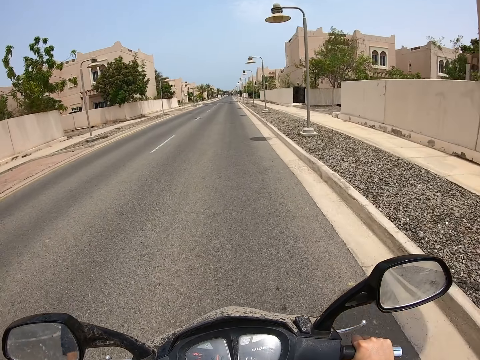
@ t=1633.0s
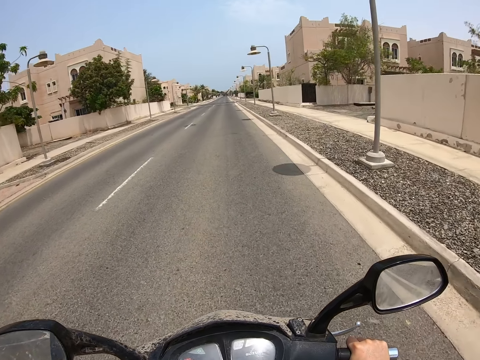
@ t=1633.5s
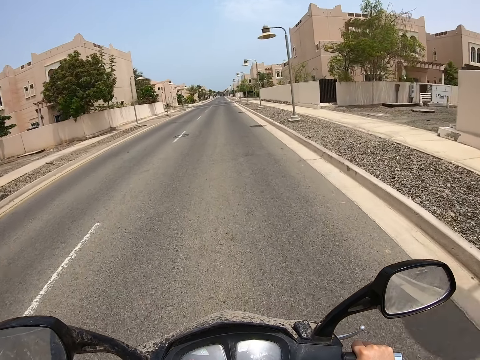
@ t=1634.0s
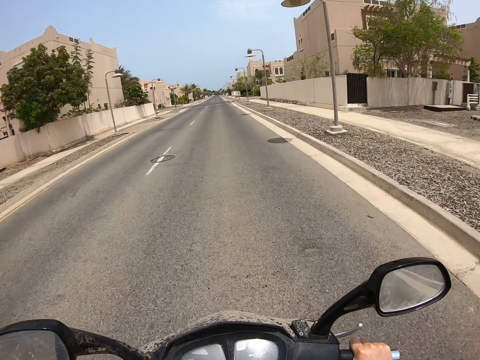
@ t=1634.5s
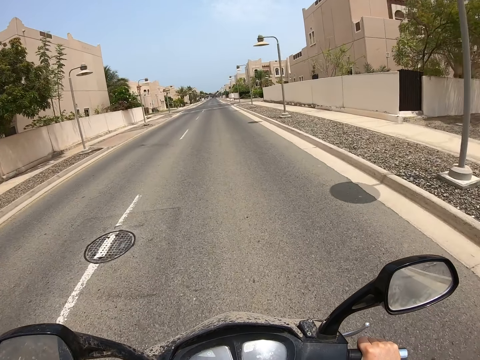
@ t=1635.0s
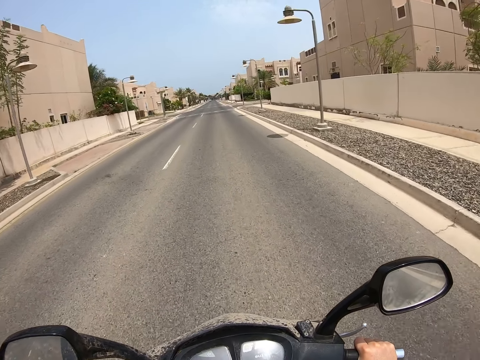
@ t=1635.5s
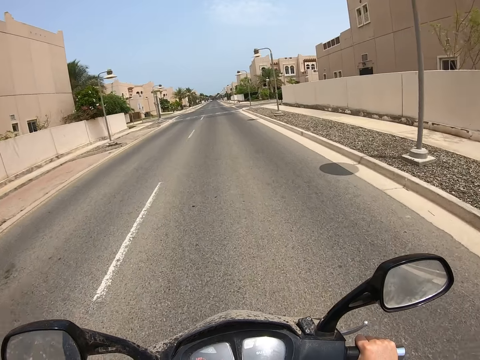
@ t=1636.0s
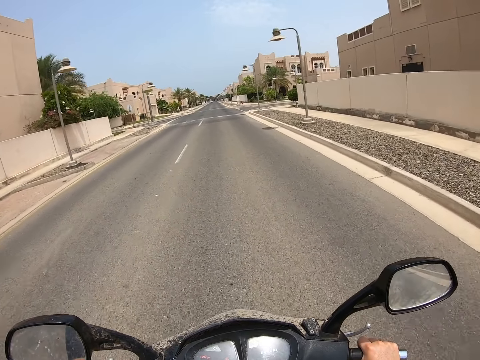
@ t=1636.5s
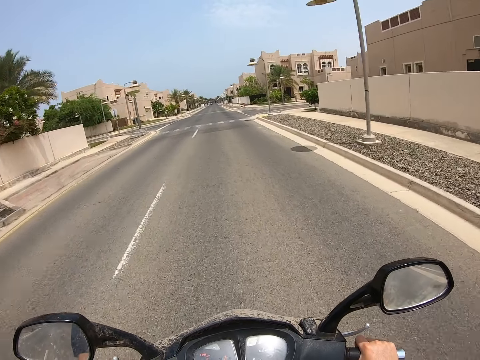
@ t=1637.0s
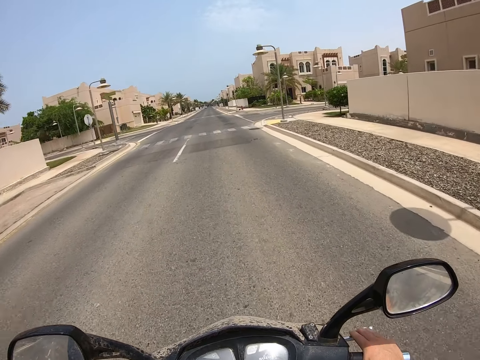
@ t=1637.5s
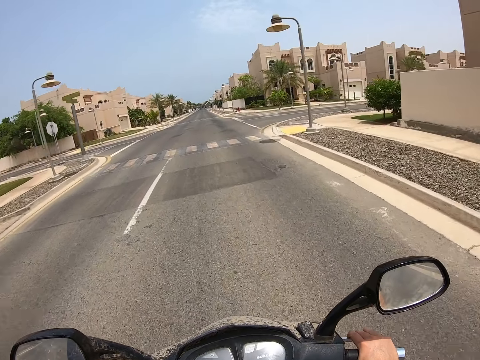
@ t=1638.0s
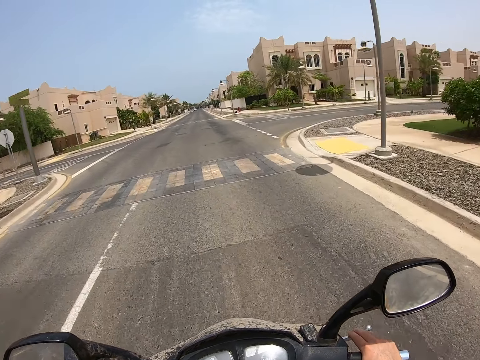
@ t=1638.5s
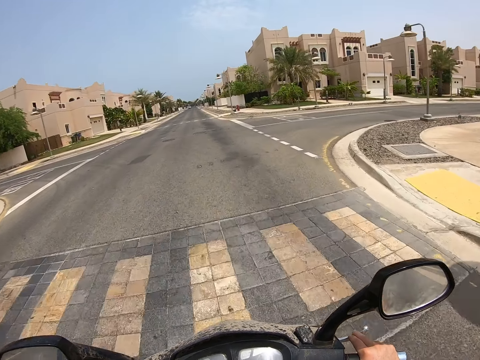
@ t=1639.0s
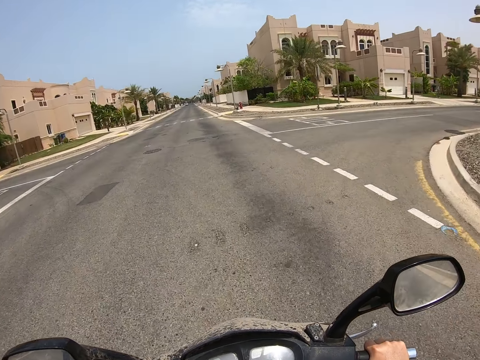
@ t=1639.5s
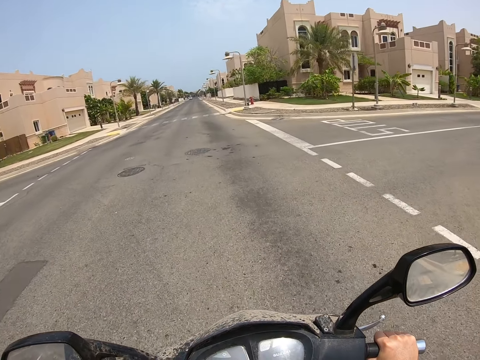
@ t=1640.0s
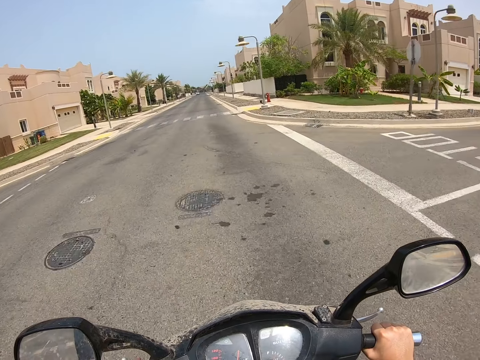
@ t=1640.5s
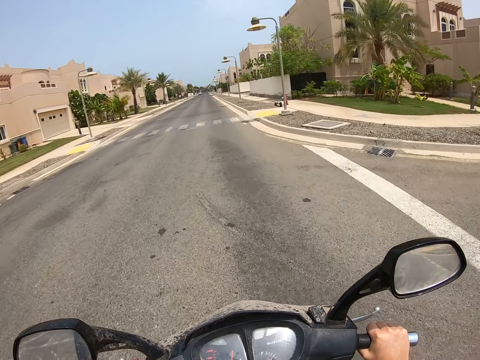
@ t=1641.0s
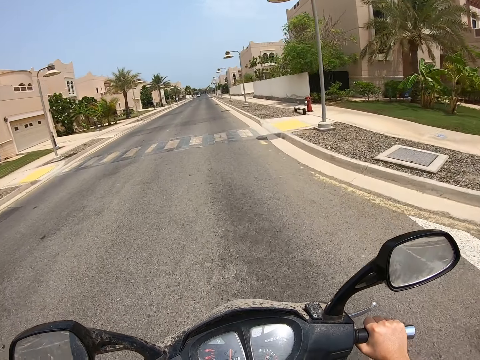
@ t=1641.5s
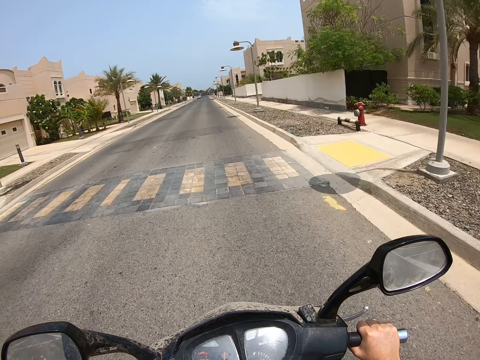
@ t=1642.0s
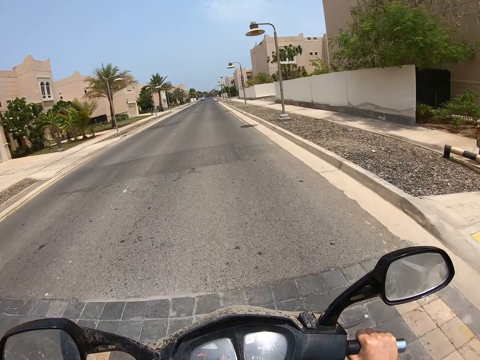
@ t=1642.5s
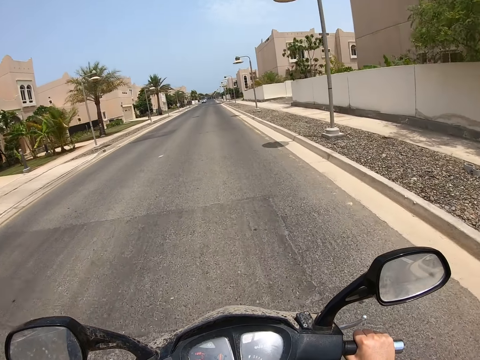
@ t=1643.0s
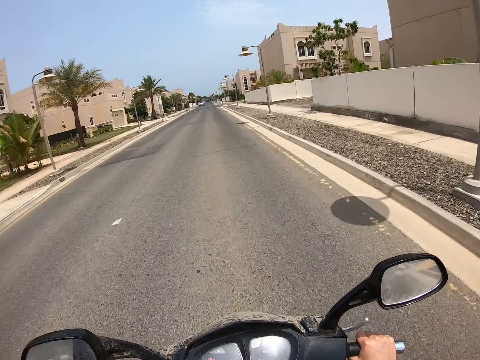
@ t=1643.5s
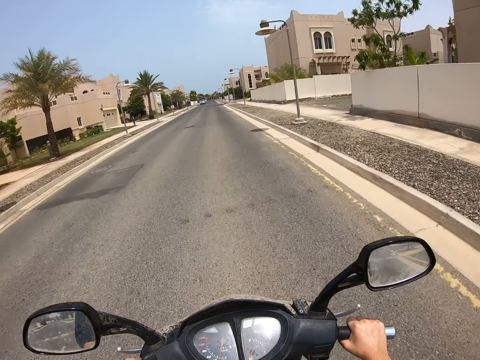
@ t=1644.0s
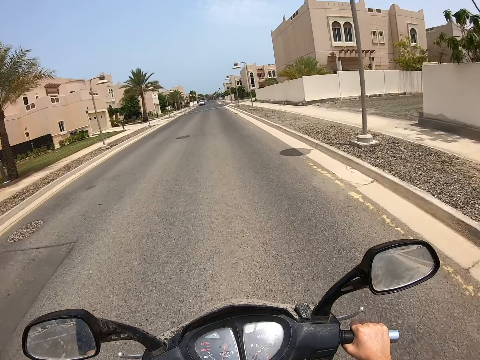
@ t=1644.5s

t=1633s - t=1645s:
The camera wearer crosses an intersection. They ride on the road.

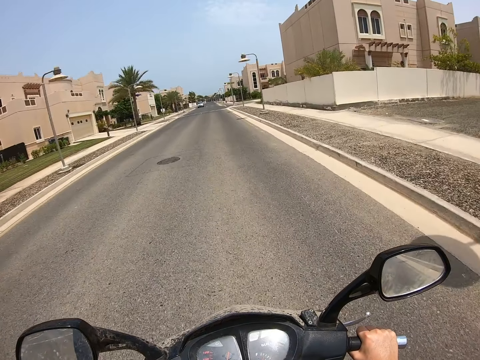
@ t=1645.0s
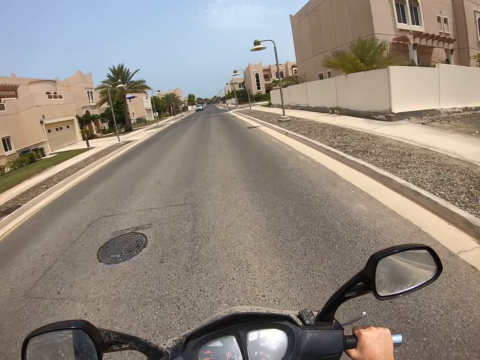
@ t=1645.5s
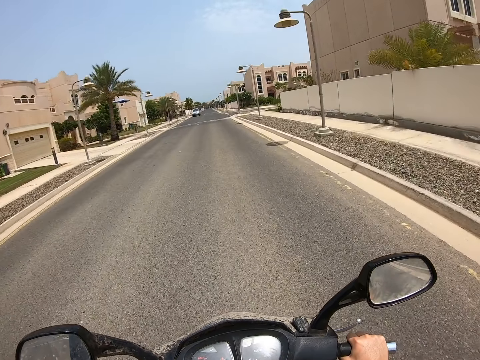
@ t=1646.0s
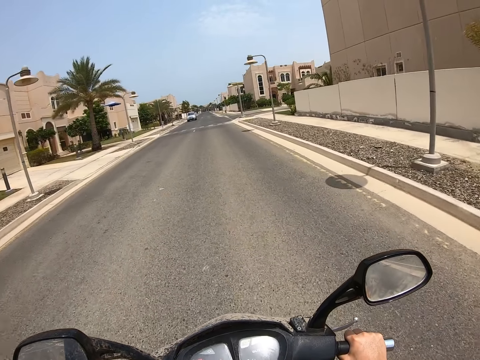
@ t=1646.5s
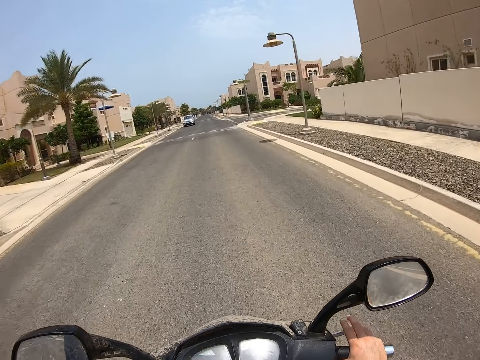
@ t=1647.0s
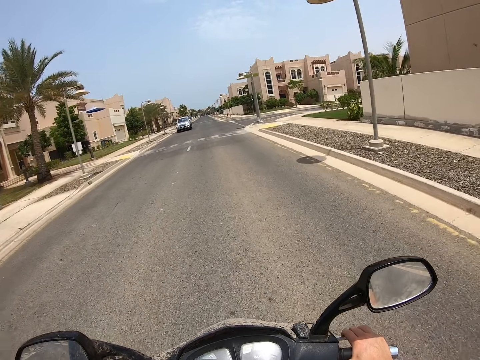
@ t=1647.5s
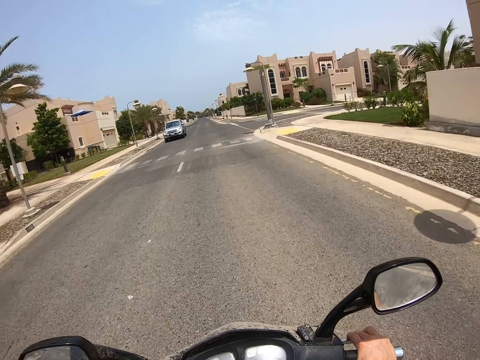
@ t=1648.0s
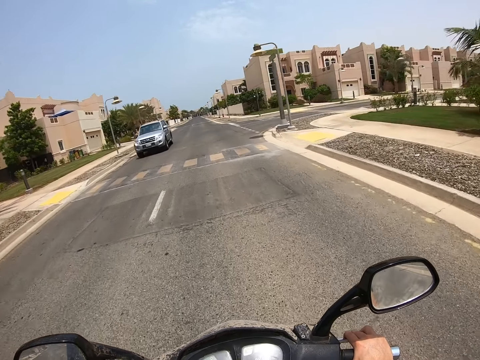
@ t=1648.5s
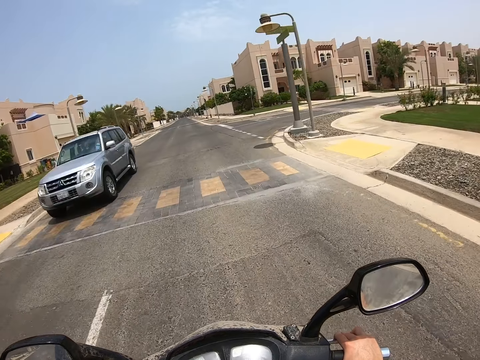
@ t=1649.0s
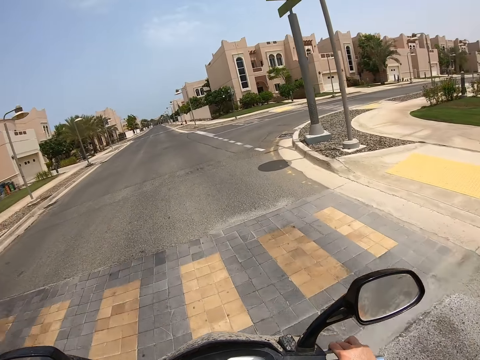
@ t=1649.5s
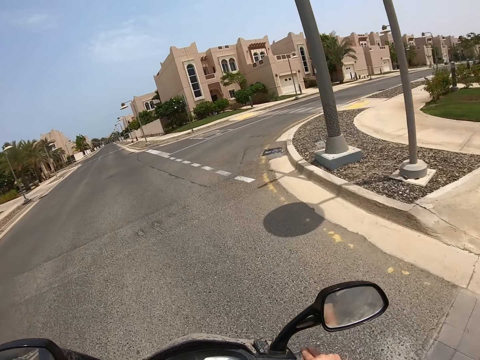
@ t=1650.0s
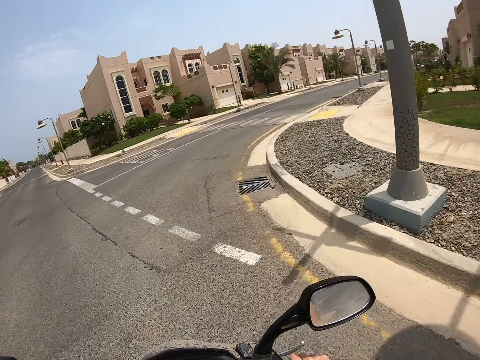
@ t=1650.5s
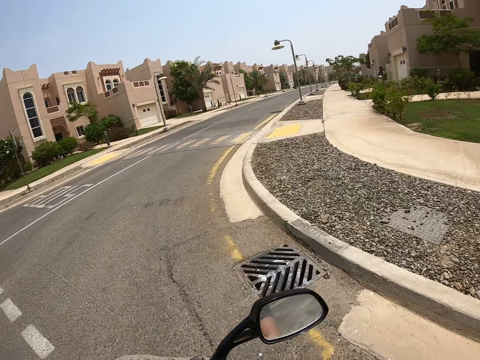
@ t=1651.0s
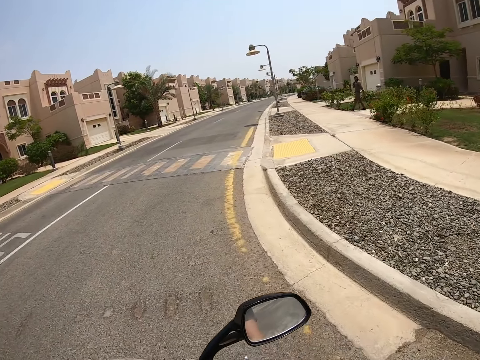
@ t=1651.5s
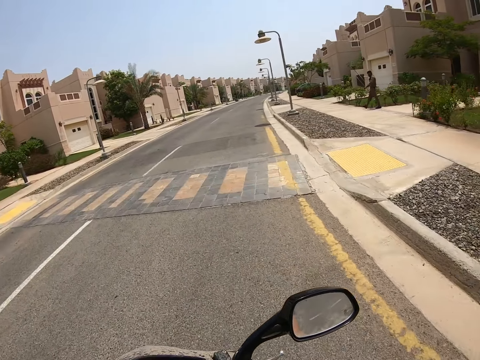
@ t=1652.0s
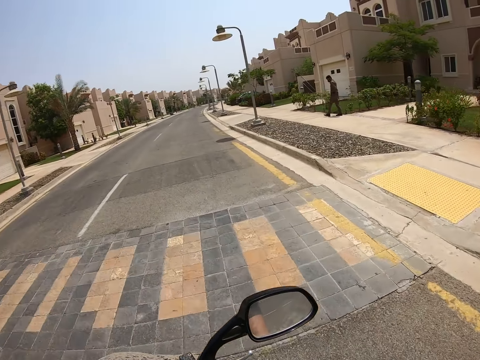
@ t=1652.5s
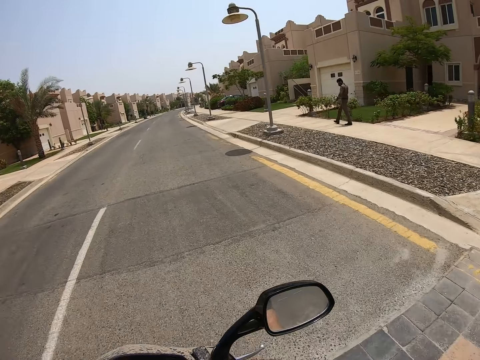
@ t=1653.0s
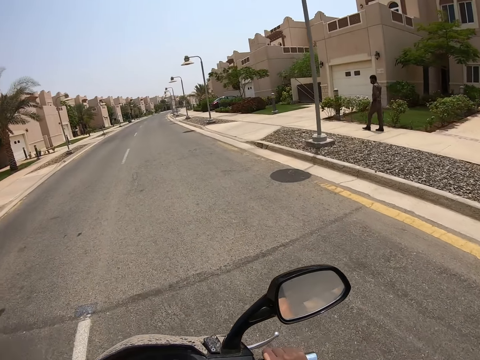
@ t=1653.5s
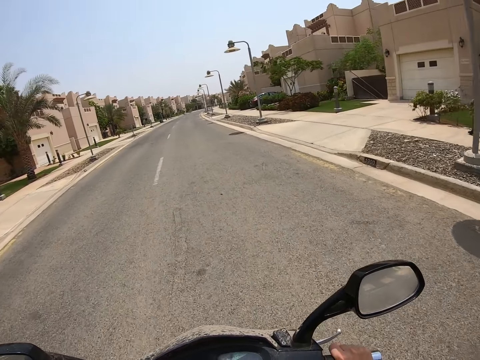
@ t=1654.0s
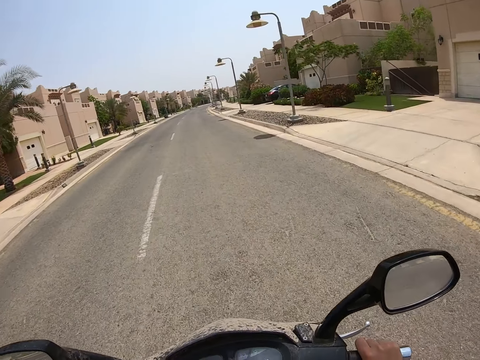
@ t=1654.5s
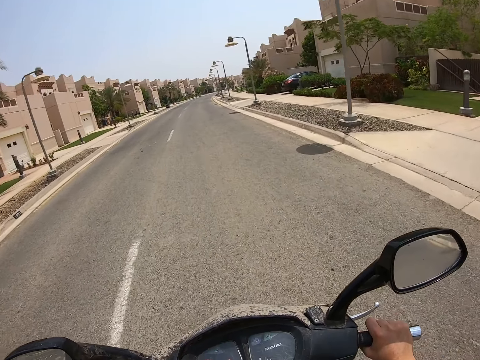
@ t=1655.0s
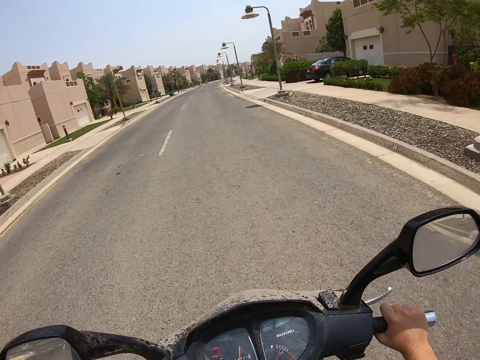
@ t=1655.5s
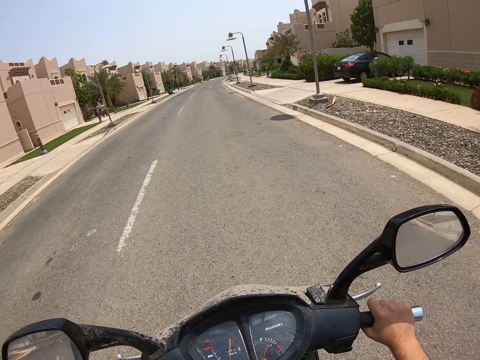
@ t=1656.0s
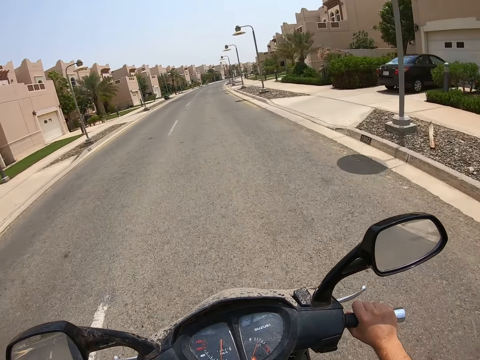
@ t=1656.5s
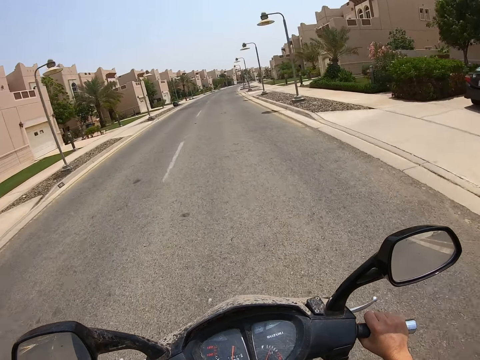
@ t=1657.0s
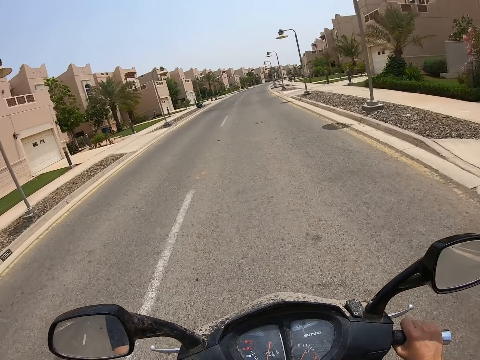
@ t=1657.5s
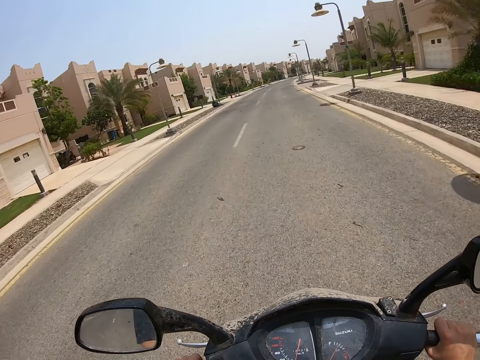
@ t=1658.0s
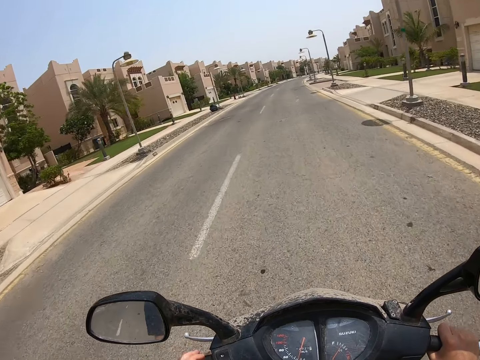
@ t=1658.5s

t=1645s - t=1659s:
The camera wearer steers the scooter. They ride past an SUV. They turn right on the road. They ride on the road. They ride past a pedestrian.
